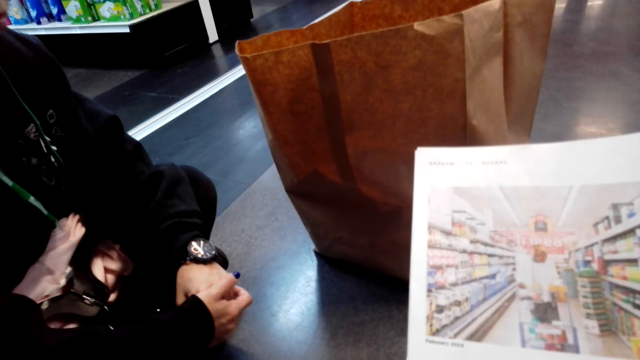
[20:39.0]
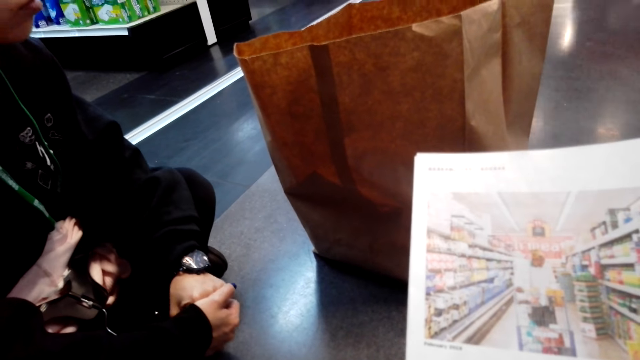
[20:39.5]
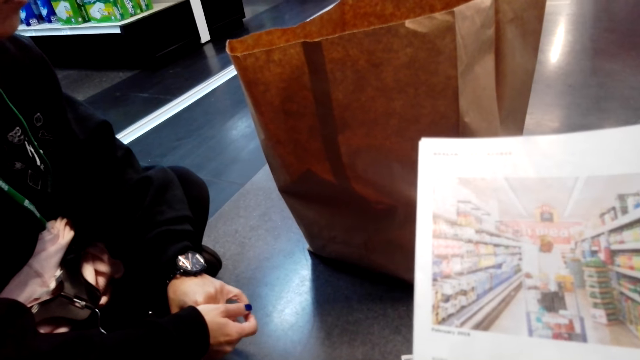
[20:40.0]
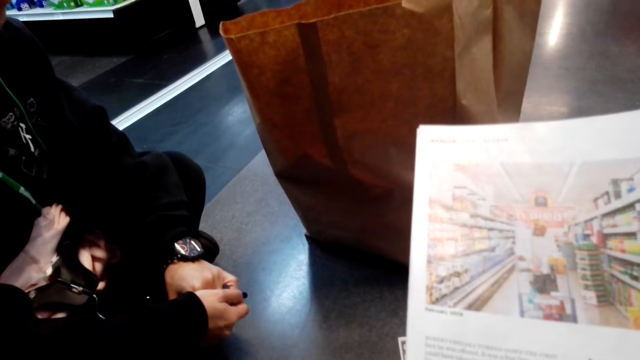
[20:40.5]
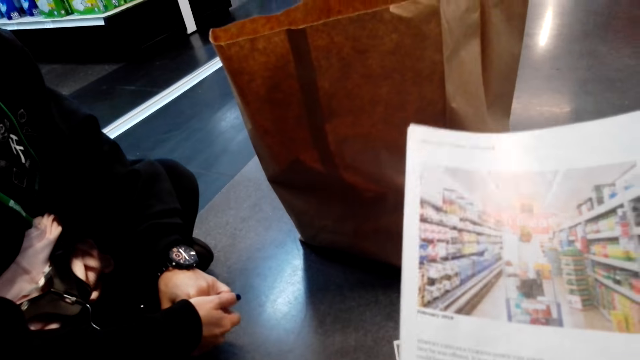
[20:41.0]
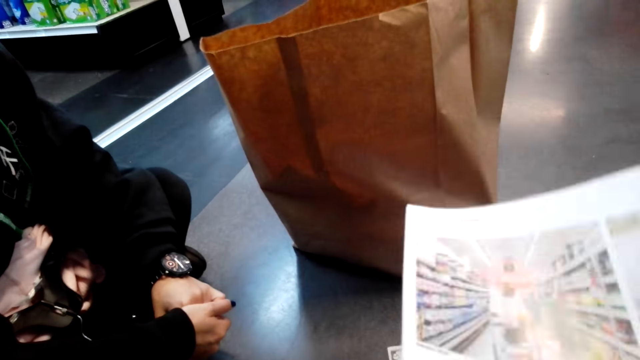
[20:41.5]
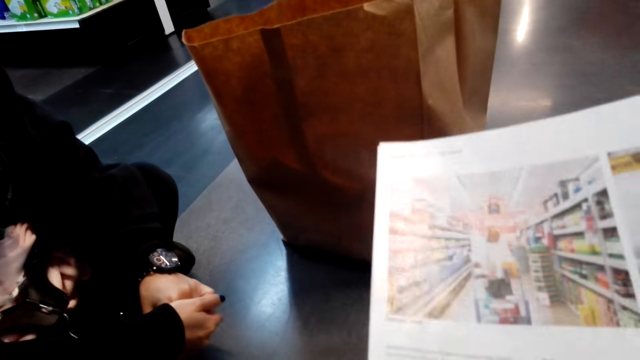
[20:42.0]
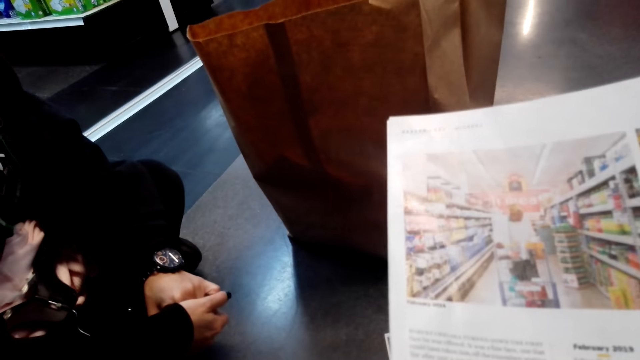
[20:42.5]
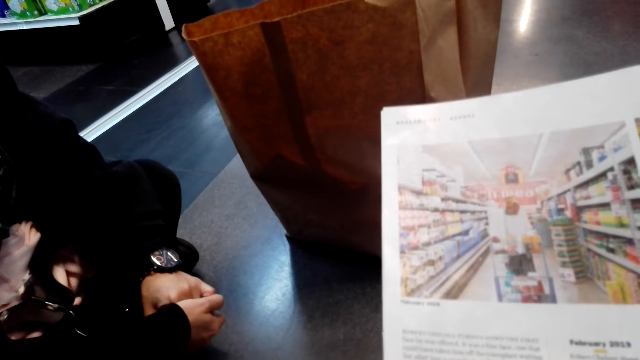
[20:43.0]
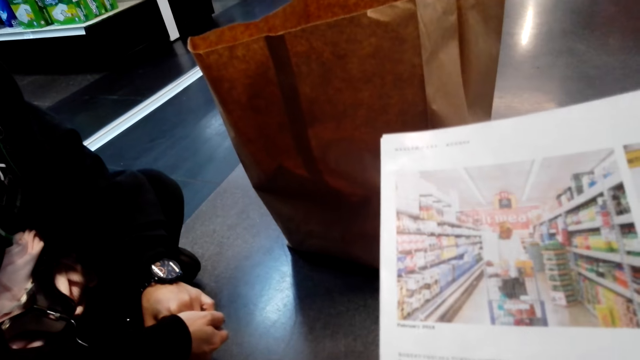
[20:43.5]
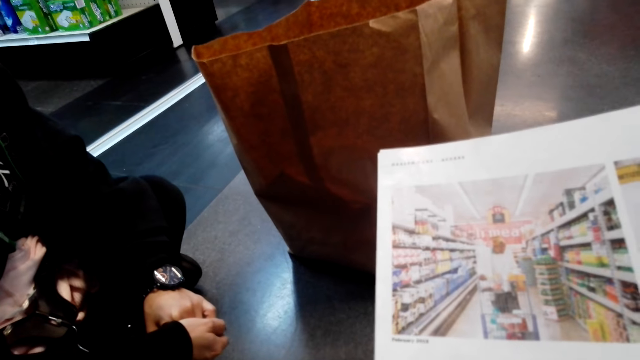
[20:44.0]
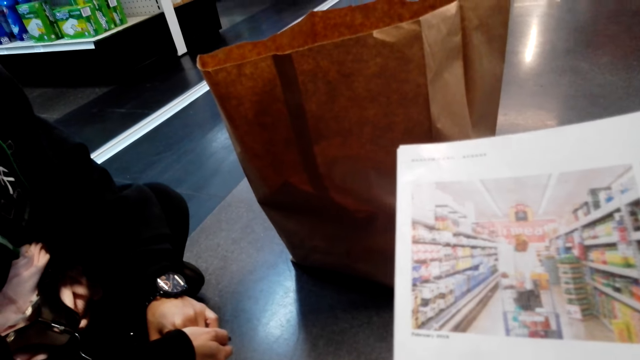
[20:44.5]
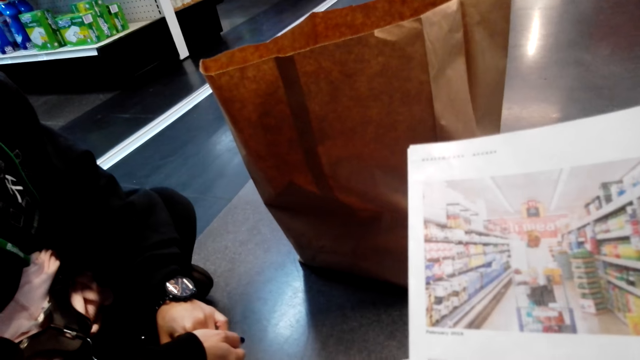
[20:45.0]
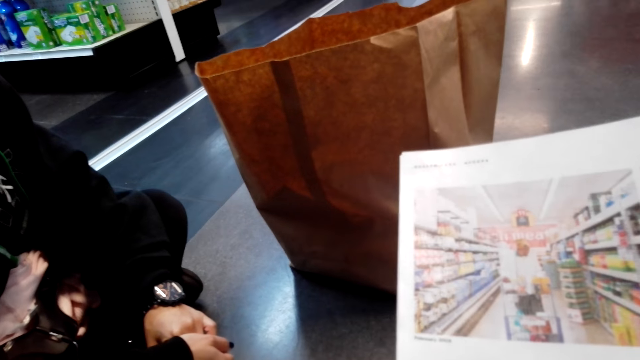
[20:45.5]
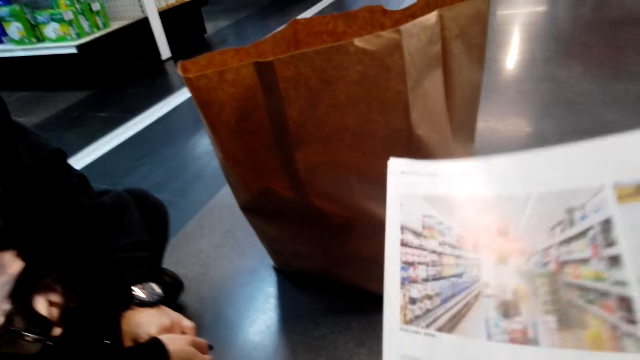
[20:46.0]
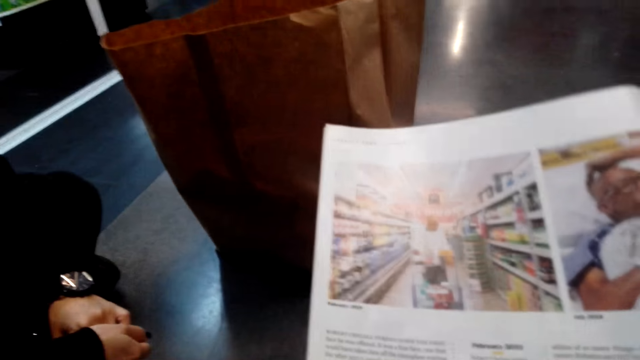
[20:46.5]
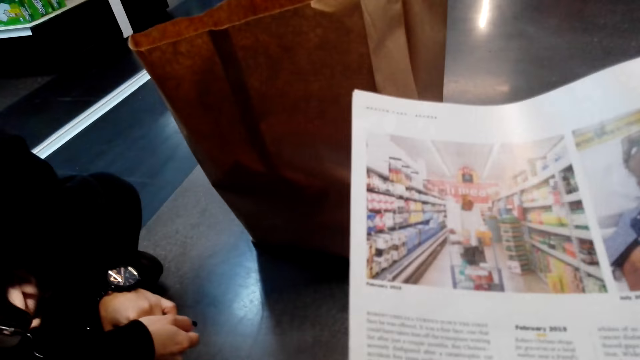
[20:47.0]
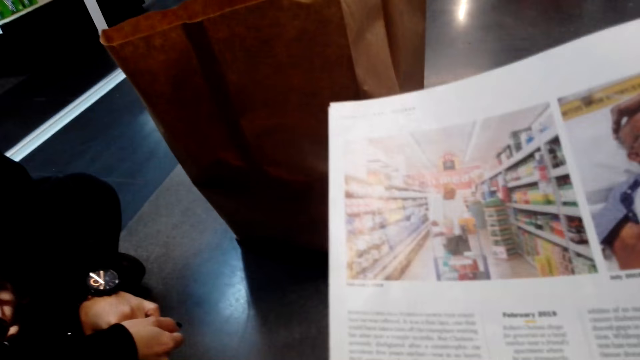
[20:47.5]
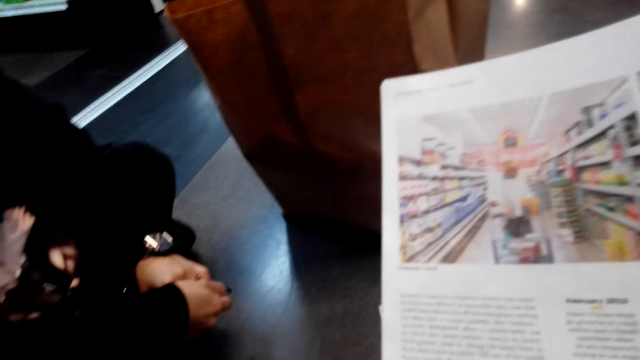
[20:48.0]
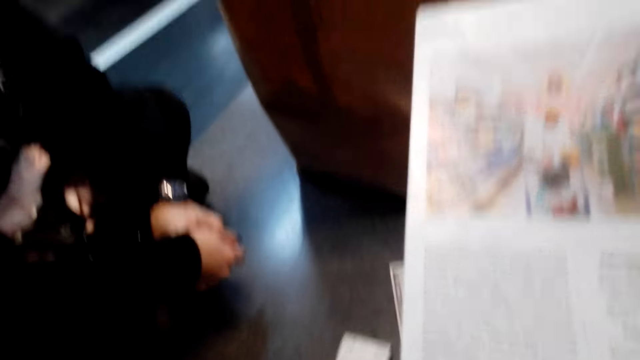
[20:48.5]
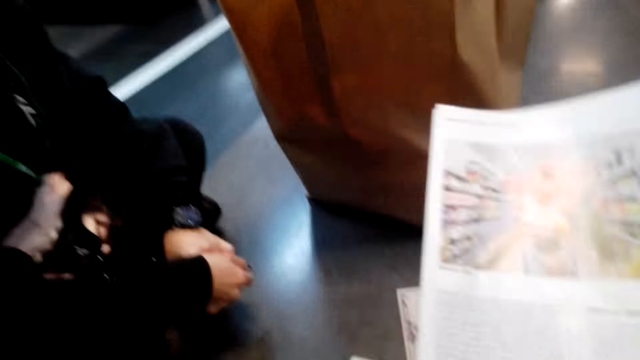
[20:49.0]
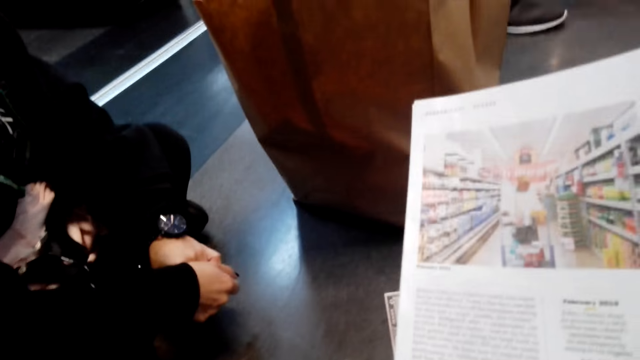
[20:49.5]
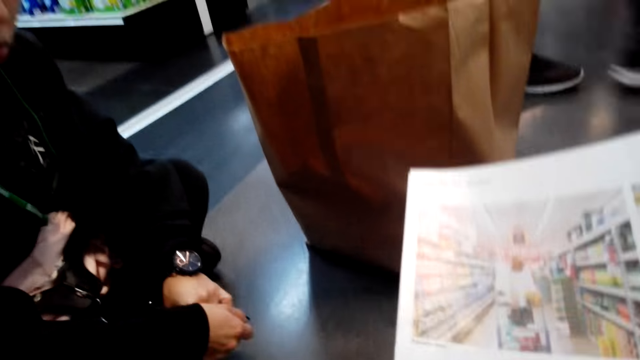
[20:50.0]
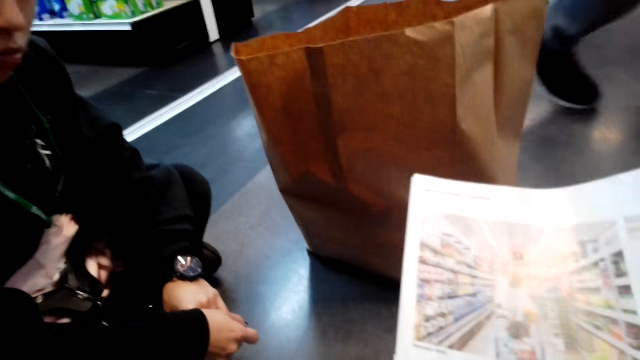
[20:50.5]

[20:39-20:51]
The camera wearer holds a book with both hands.

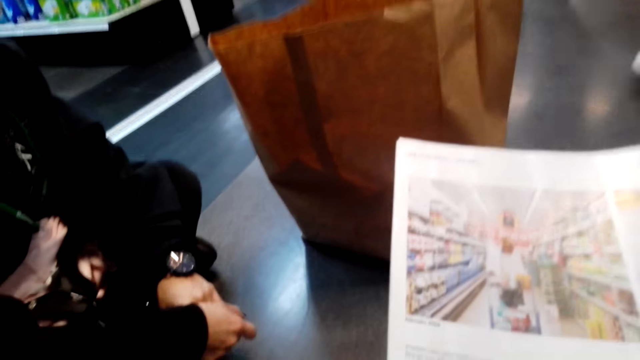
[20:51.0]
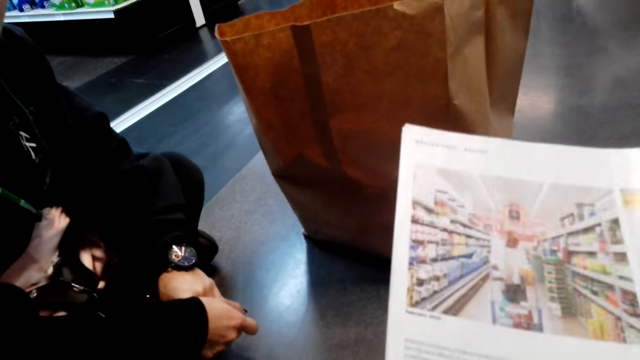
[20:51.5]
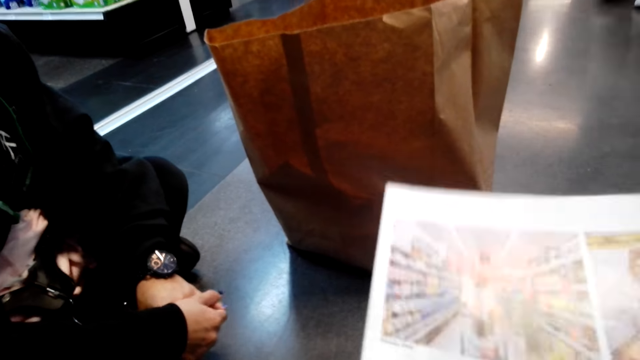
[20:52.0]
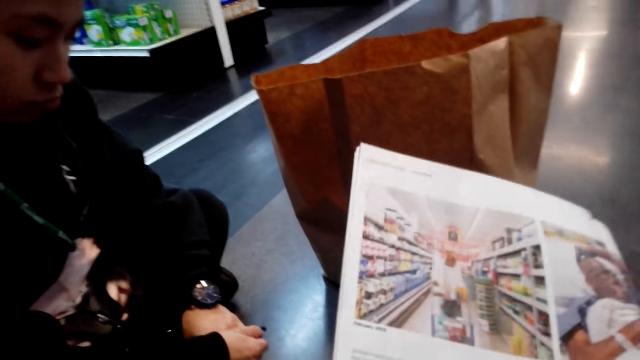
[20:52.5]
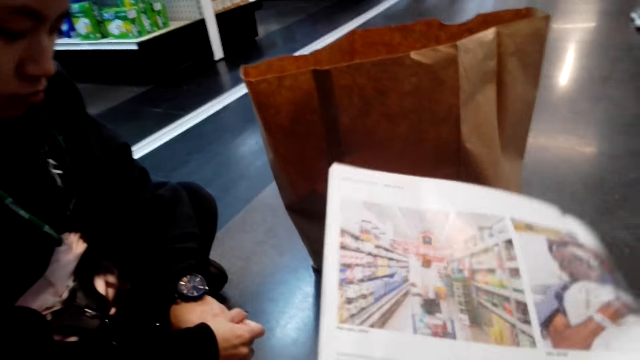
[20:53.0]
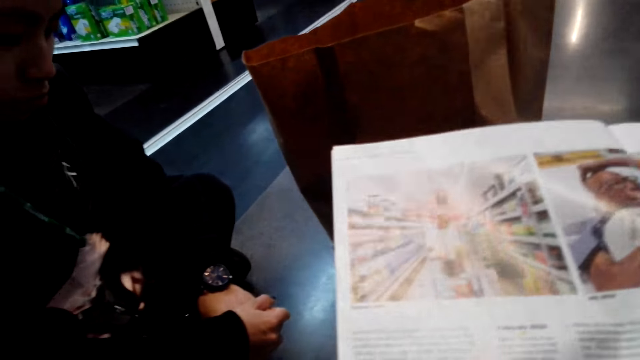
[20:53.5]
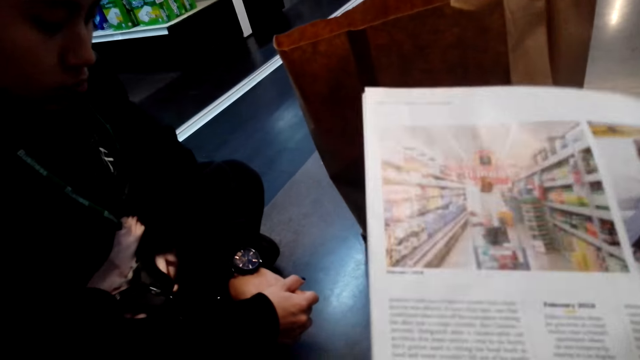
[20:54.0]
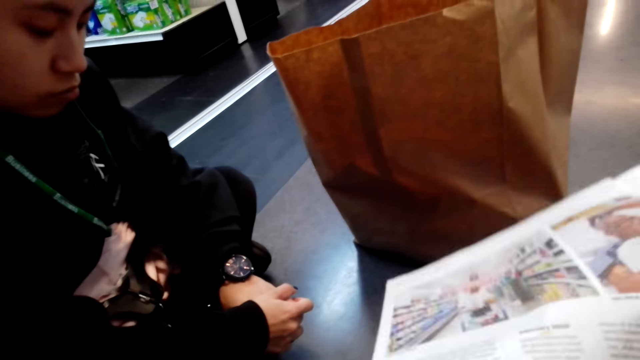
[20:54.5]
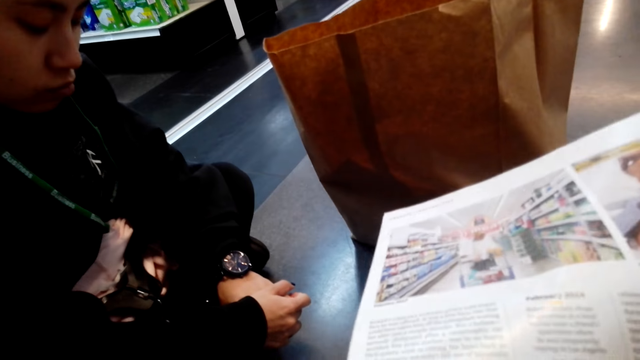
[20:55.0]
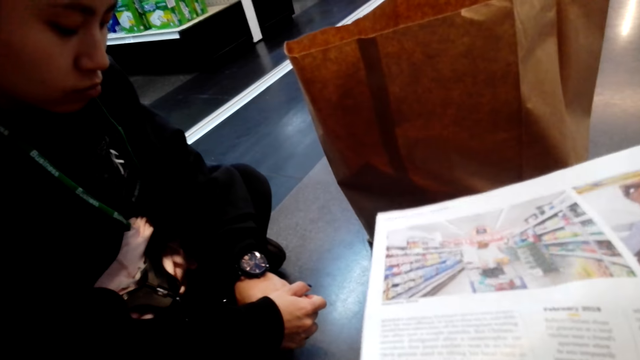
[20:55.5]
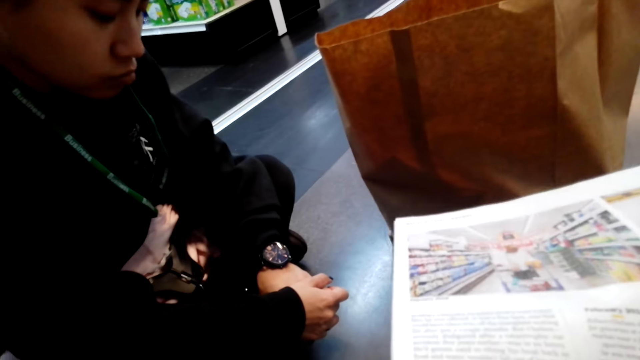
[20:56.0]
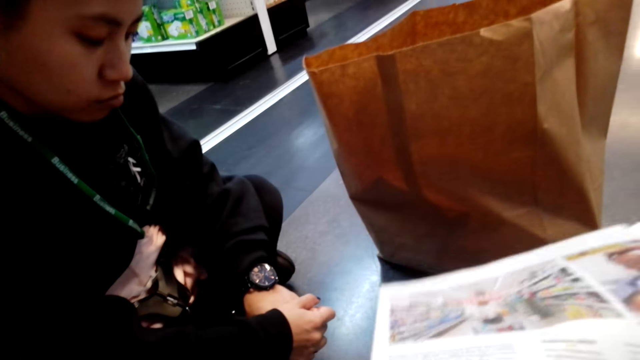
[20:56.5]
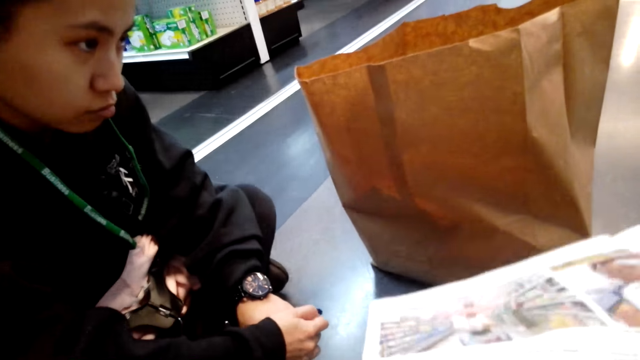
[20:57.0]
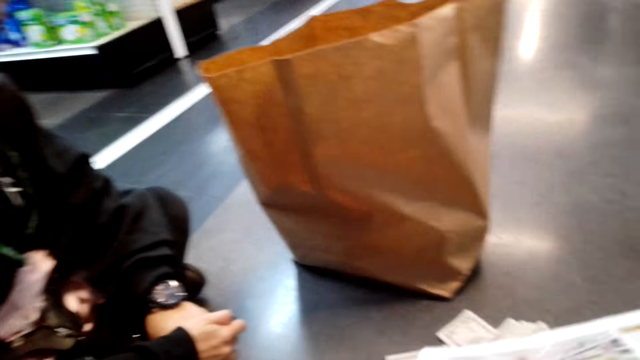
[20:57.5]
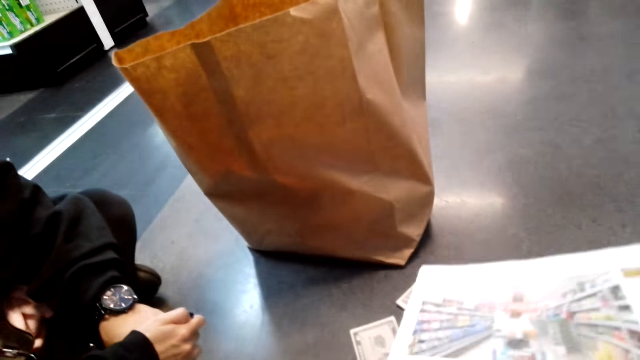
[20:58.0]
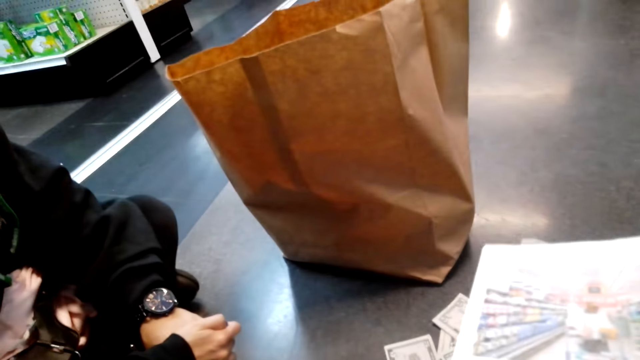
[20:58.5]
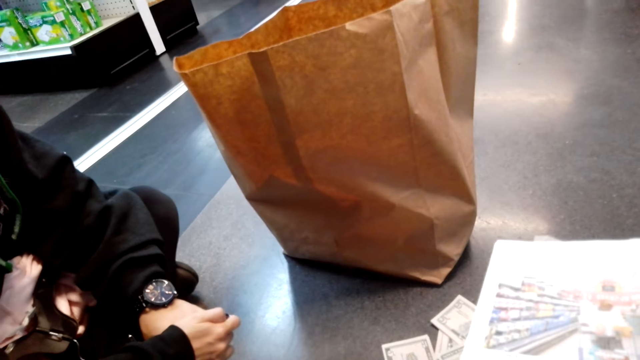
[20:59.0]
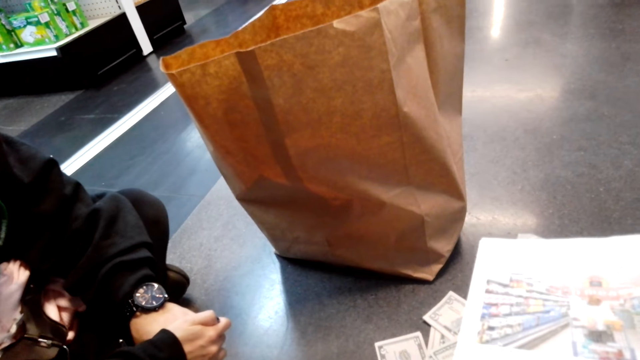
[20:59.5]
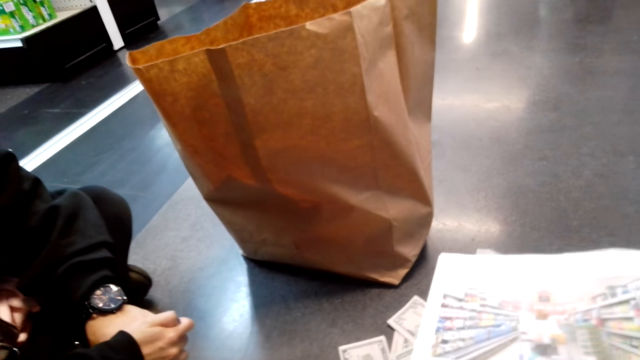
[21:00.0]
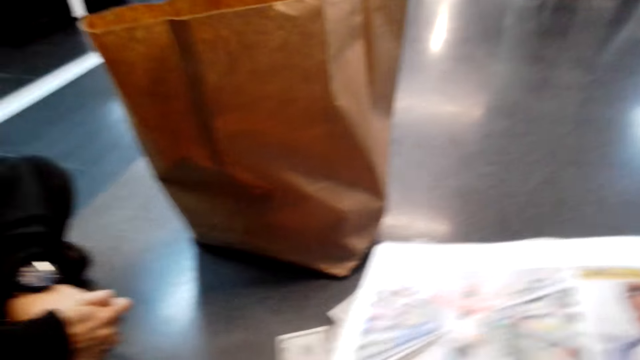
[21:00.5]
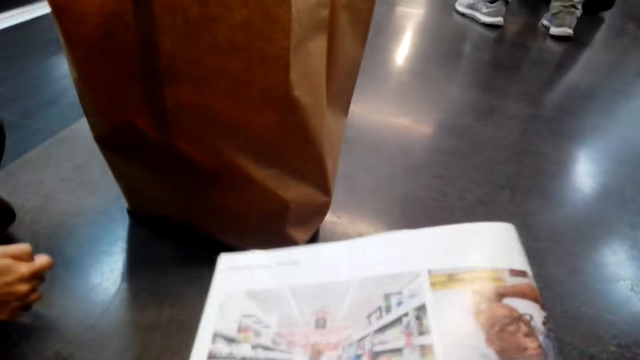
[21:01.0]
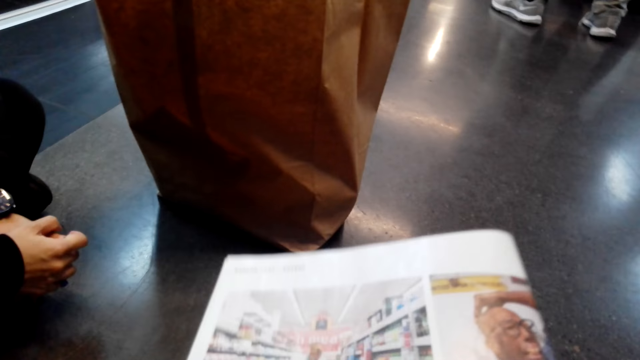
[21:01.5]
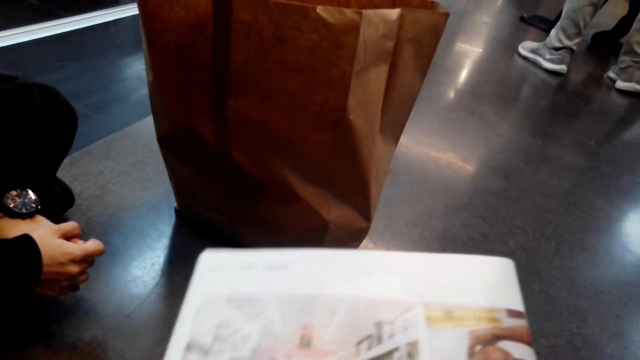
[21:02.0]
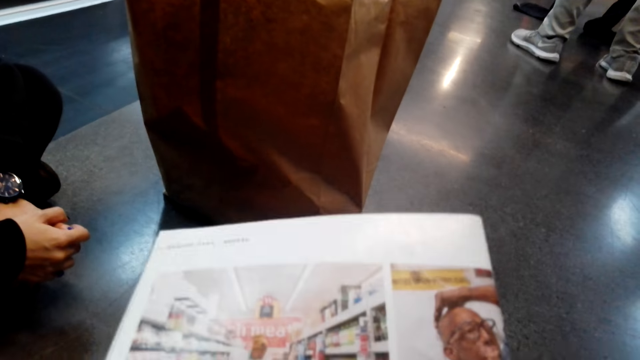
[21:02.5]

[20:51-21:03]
A girl sits on the floor. The camera wearer holds a book with both hands.
